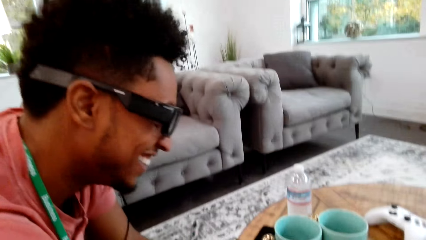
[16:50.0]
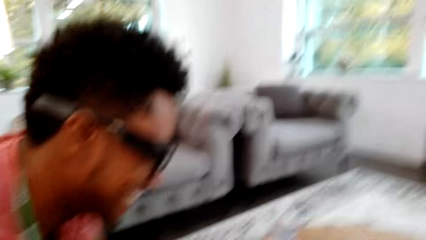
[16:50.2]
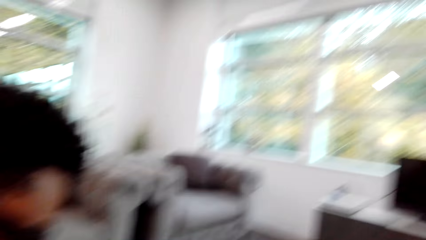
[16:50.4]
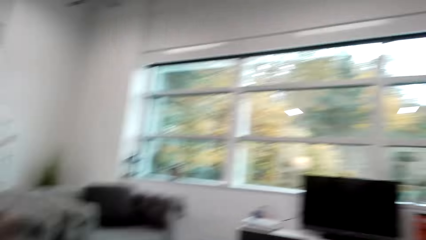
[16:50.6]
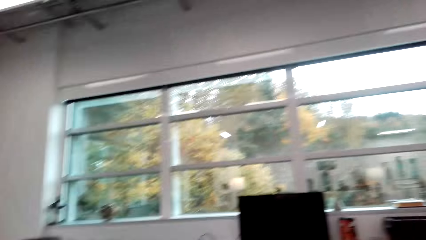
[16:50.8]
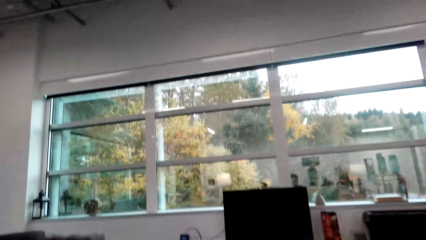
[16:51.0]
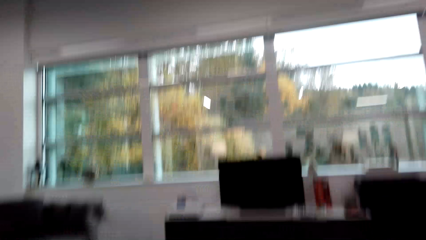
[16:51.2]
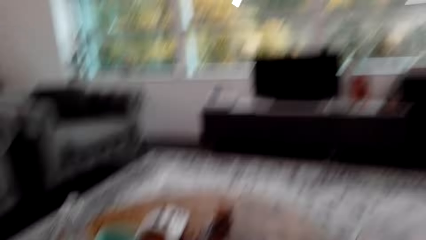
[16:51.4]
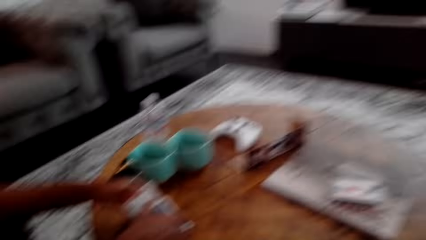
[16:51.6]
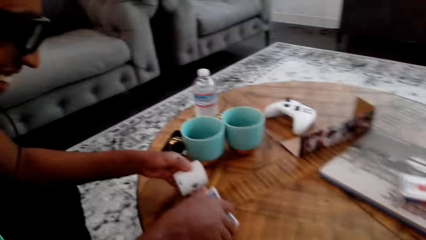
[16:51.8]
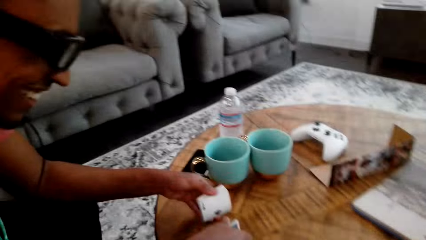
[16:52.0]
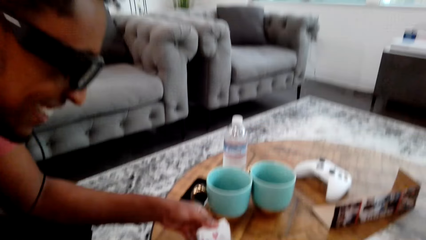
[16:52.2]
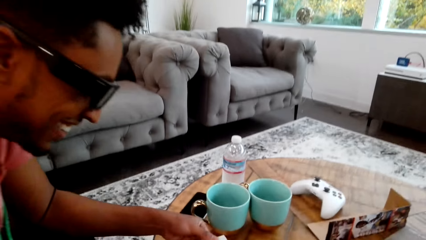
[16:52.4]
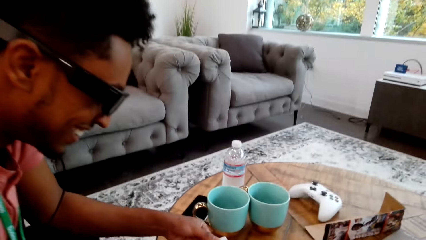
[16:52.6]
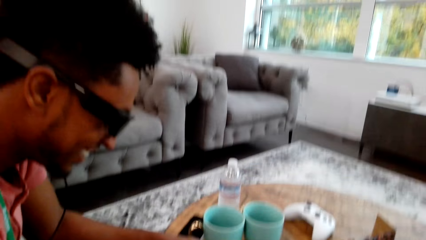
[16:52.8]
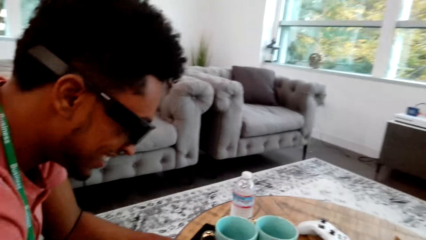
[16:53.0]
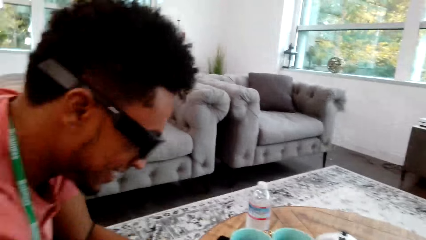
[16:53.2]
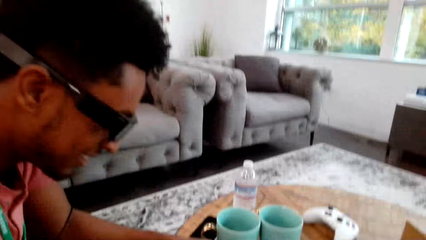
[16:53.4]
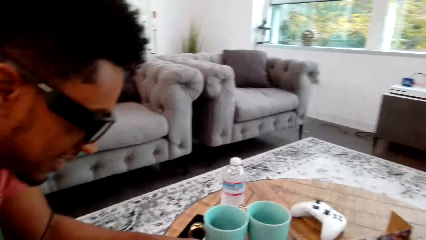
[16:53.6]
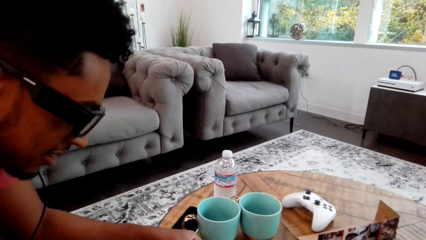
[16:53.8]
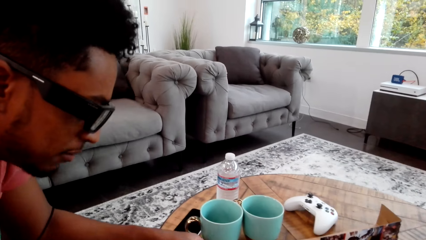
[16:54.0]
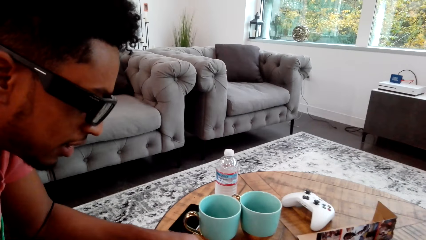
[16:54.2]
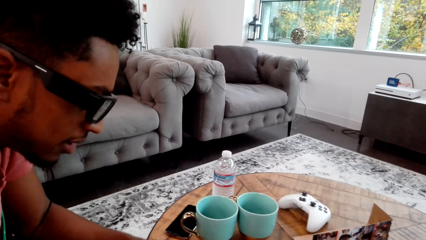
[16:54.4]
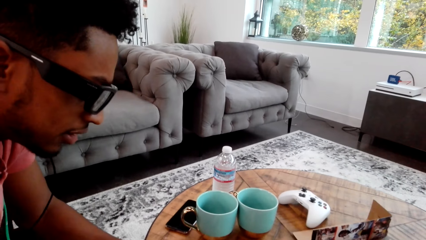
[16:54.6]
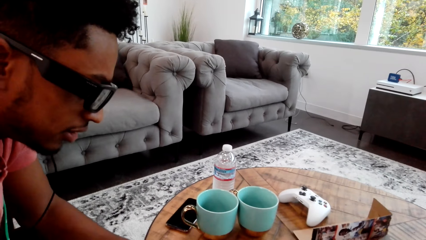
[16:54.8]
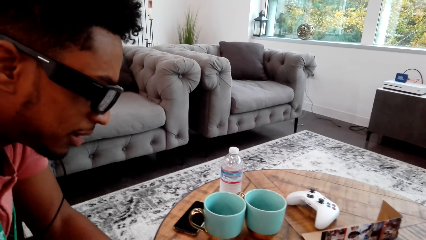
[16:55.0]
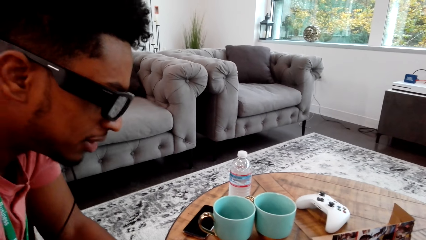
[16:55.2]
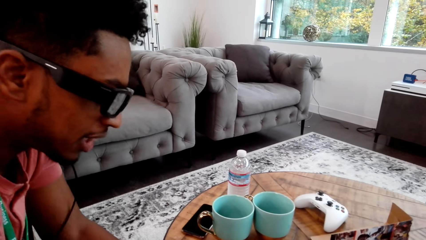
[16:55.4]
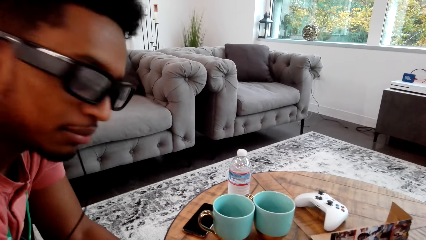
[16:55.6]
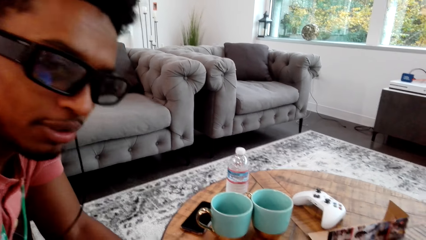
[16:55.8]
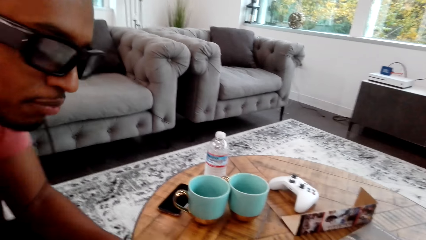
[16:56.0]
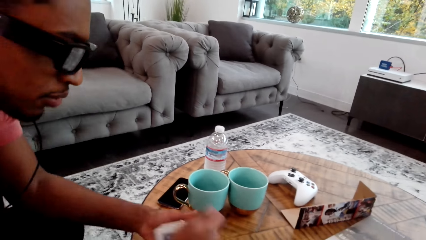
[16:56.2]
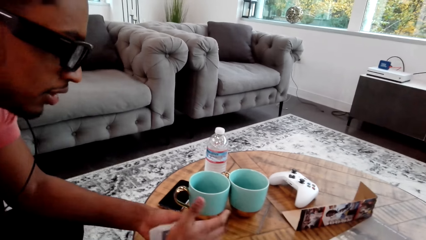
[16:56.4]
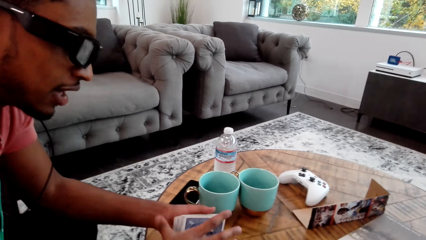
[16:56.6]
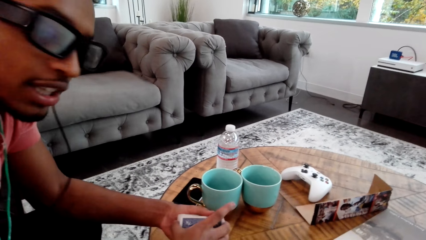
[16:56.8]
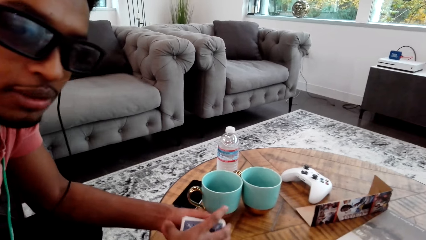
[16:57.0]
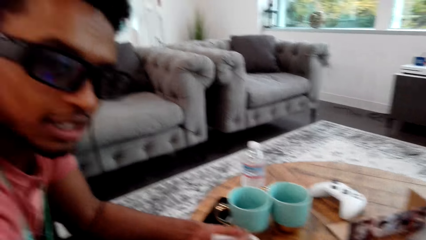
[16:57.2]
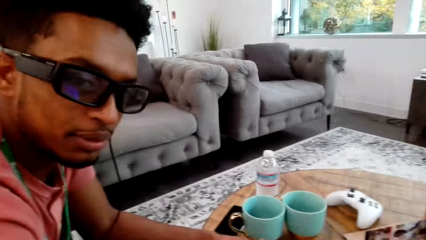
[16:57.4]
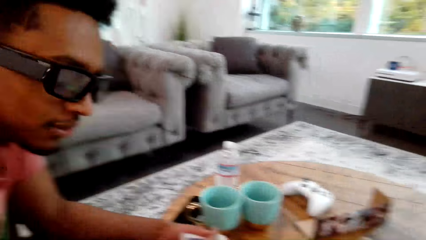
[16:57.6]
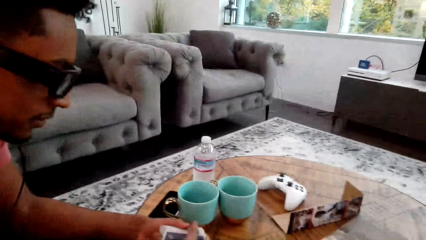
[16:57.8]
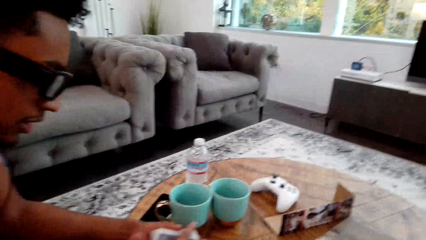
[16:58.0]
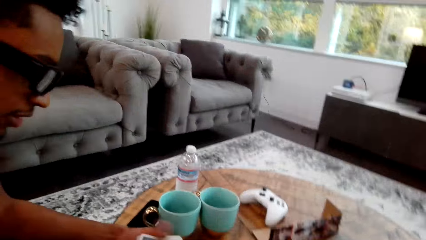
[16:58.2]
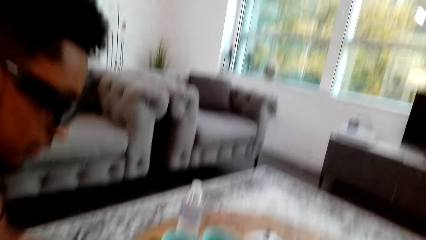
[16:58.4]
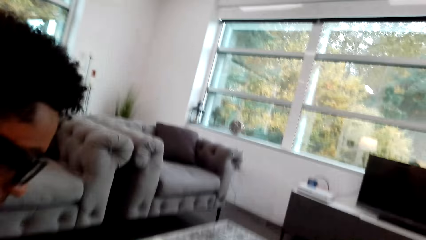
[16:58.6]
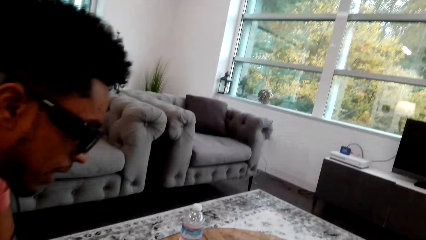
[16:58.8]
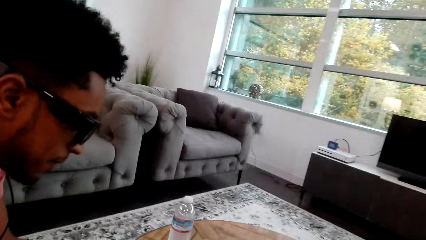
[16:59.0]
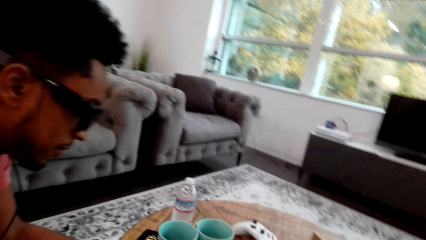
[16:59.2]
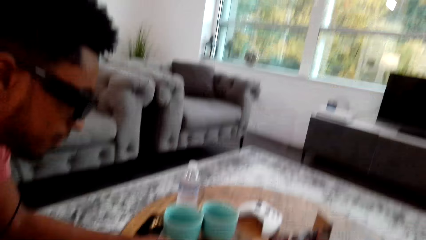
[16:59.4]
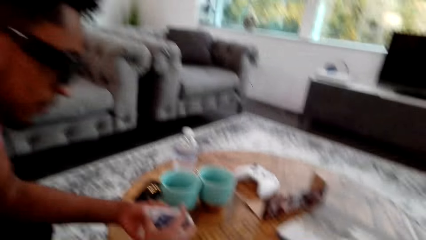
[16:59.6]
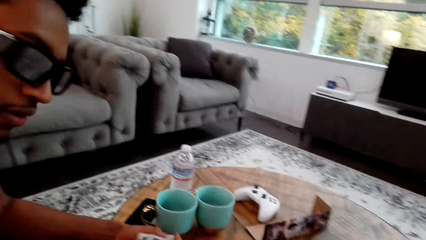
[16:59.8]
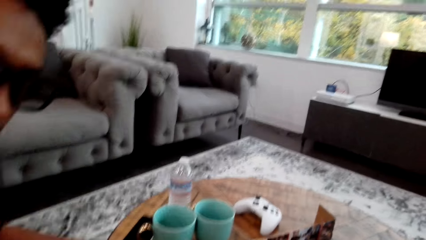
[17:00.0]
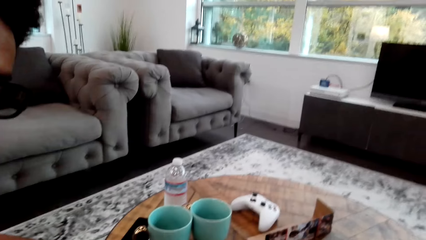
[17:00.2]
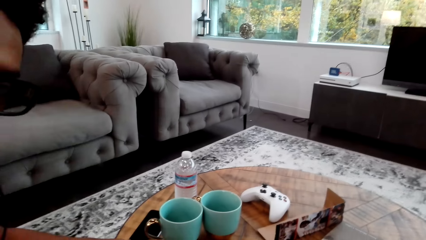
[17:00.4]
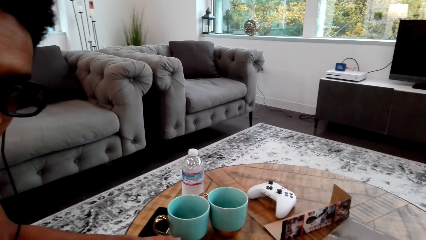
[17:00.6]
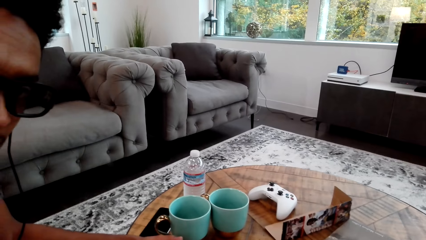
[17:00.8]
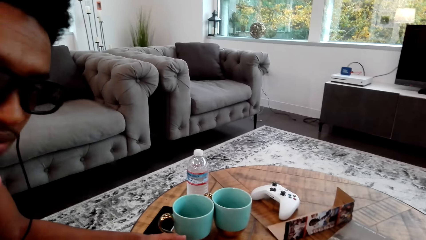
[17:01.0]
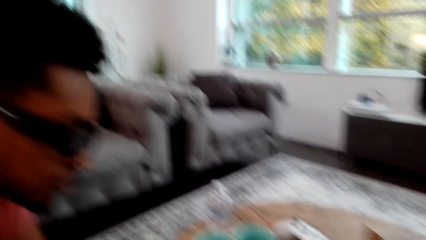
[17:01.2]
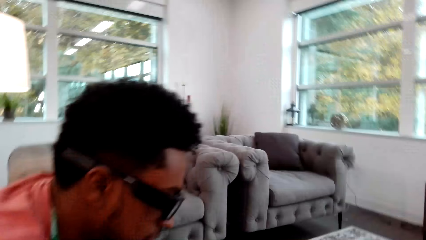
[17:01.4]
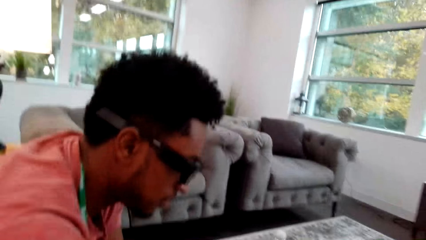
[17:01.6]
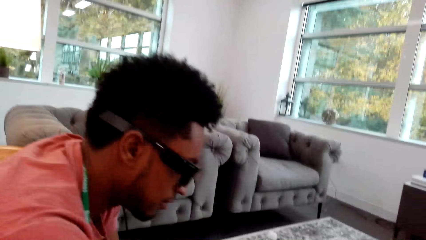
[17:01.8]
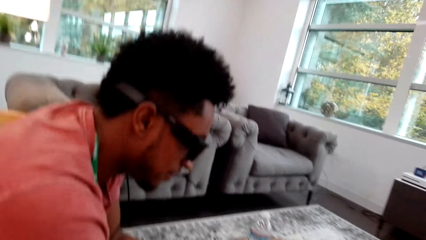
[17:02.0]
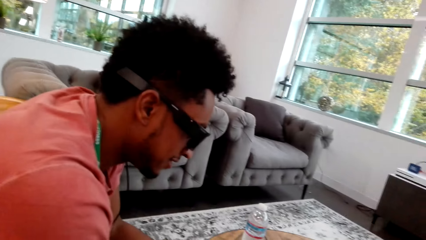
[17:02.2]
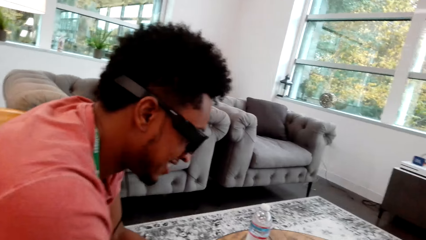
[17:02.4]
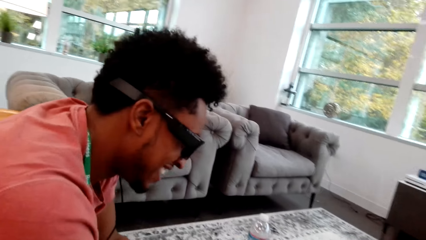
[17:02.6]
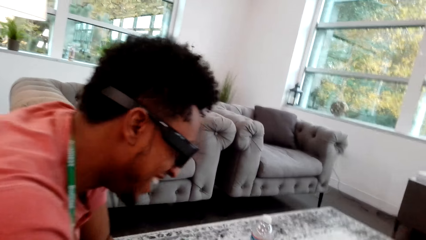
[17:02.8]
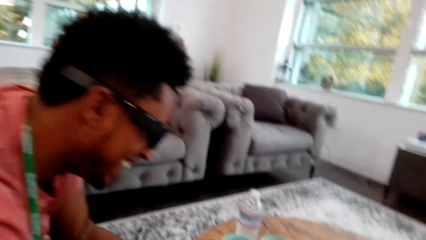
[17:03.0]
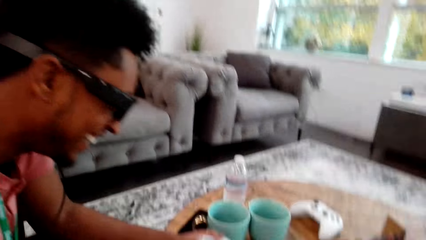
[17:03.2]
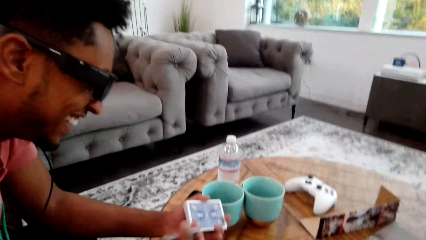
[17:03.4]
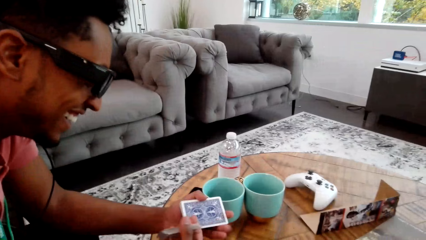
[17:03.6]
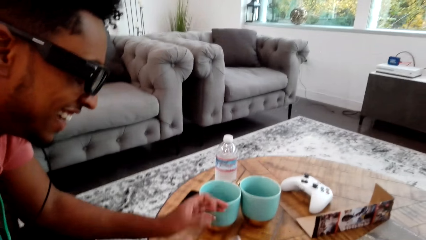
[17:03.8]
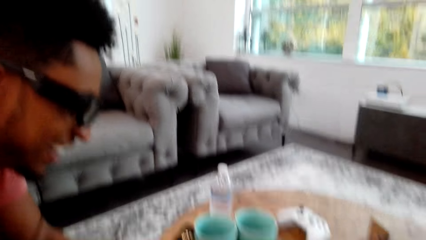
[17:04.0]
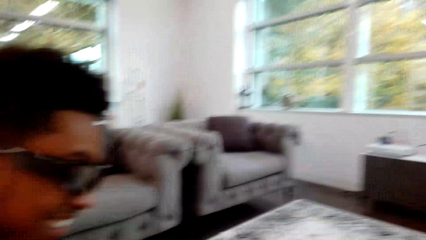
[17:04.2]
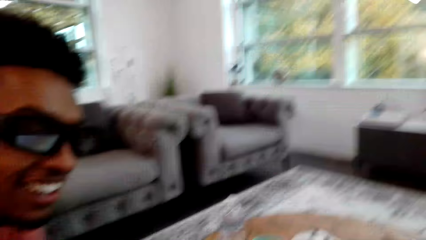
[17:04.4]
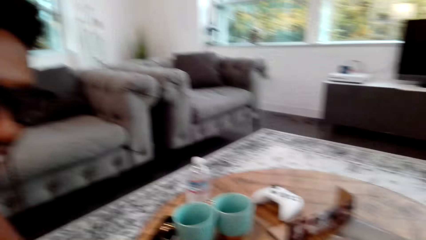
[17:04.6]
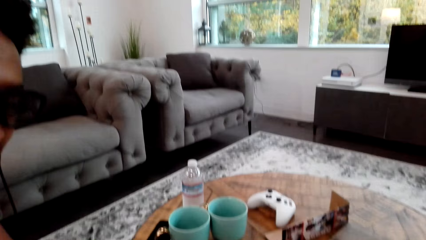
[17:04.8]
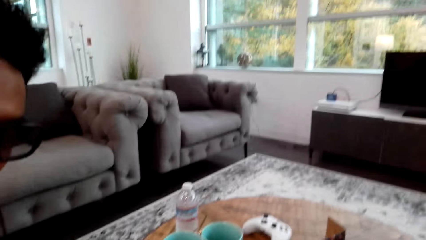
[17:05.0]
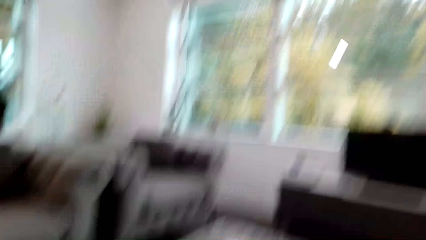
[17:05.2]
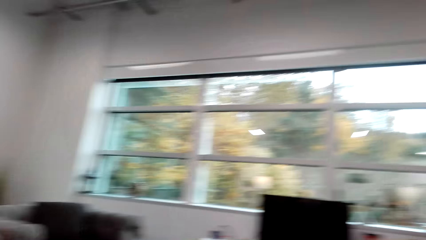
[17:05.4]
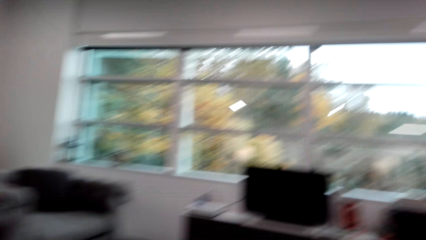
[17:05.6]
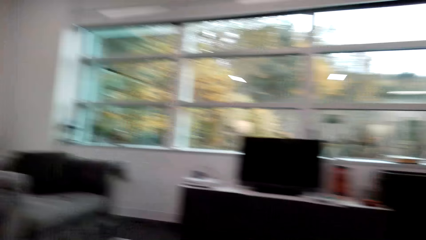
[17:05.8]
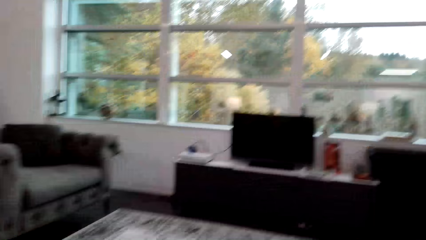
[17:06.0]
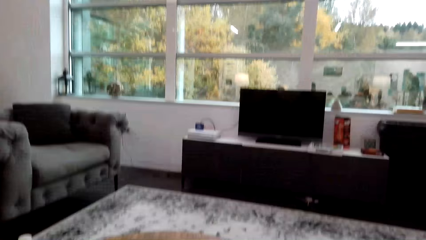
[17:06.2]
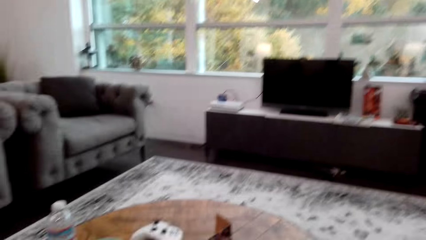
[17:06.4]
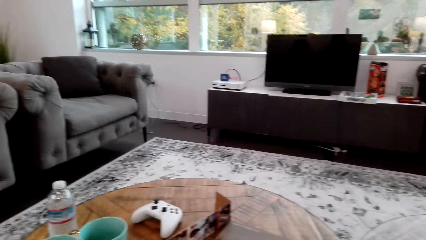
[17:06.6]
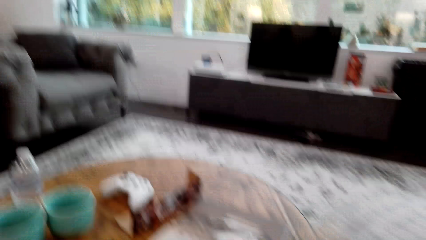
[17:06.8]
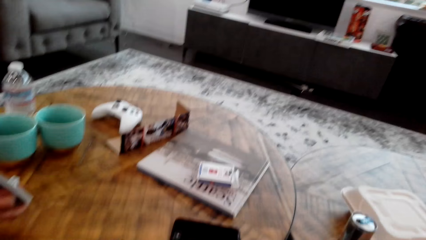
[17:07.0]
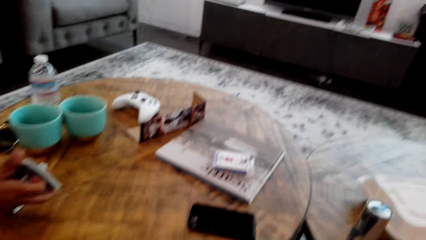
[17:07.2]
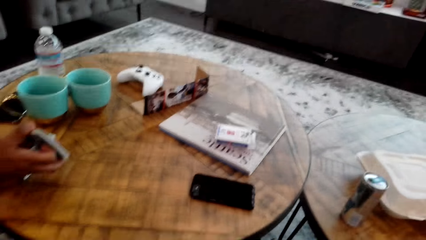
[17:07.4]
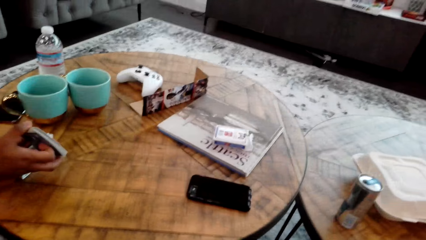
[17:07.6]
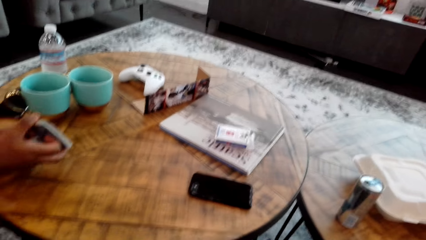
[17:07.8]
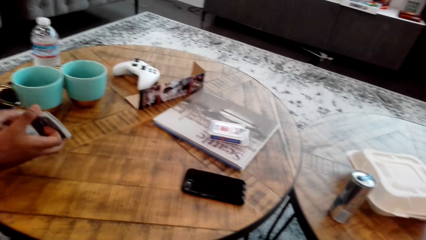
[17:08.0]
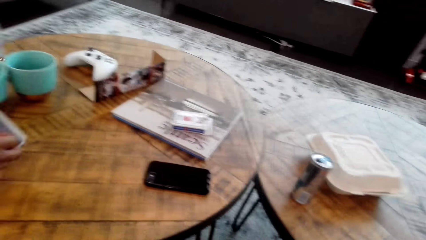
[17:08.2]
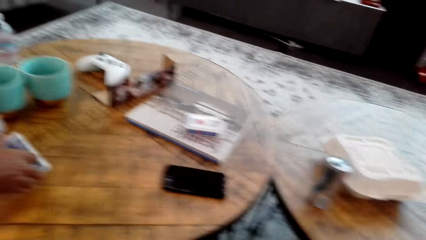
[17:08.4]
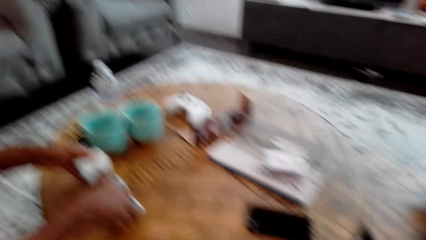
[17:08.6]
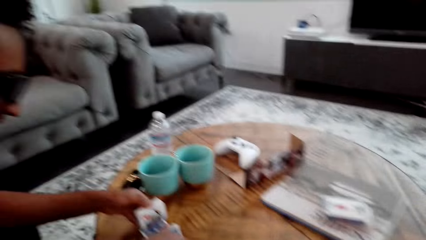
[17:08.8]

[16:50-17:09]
A man holds cards with both hands. The man adjusts the cards. The camera wearer holds the cards together. The man holds the cards. The camera wearer looks around. The man does something.
